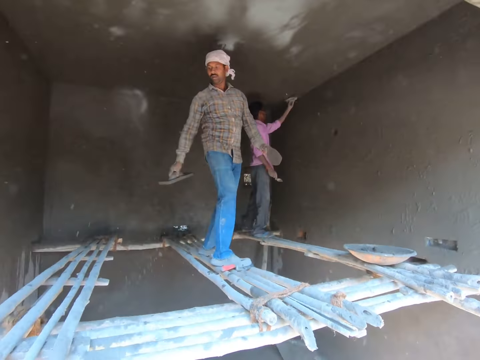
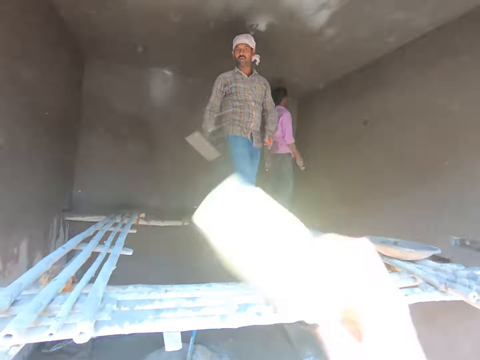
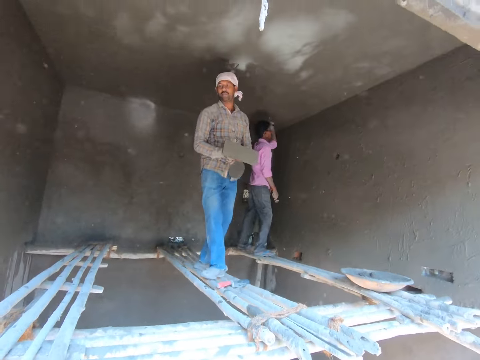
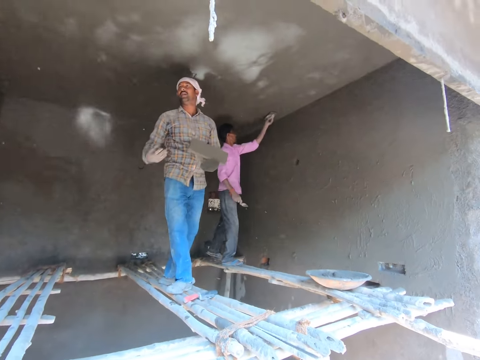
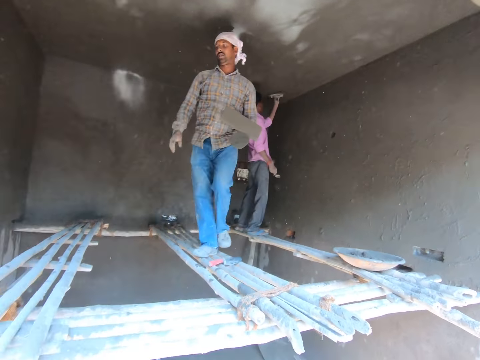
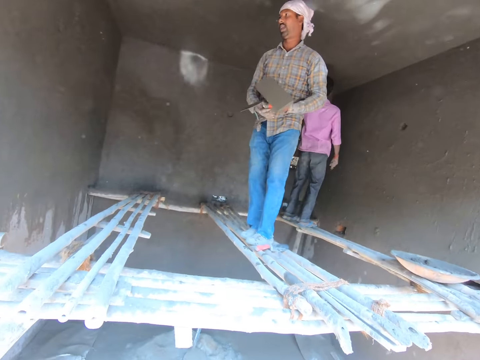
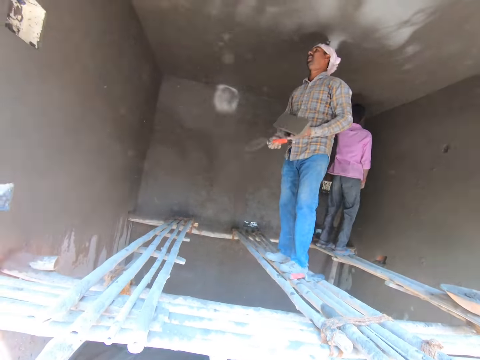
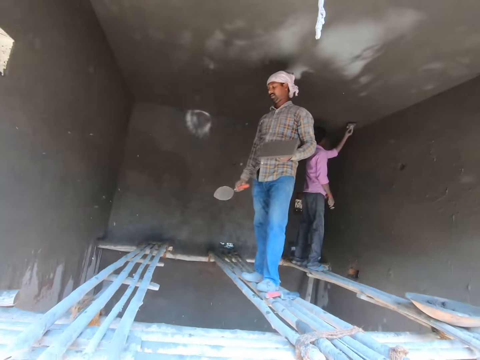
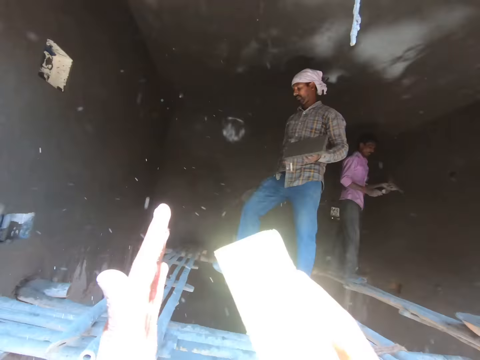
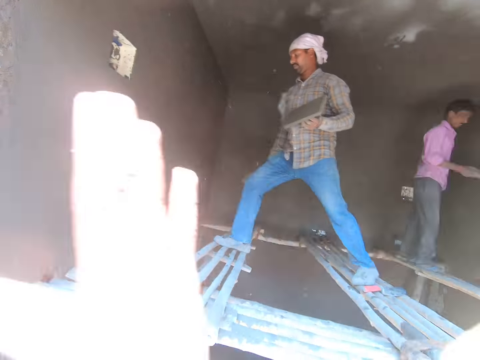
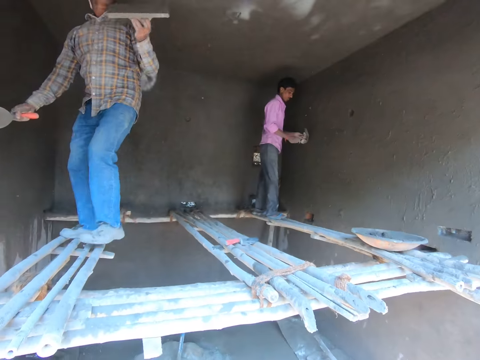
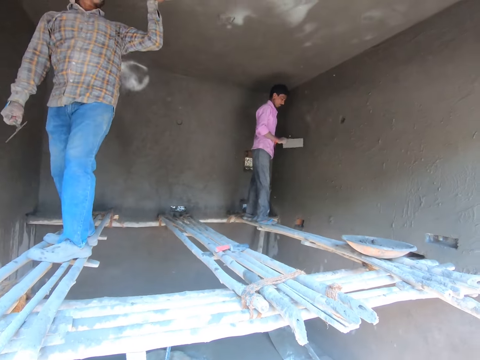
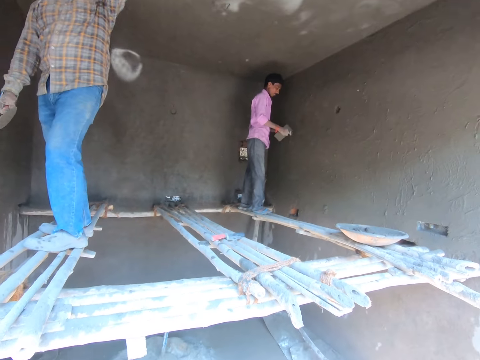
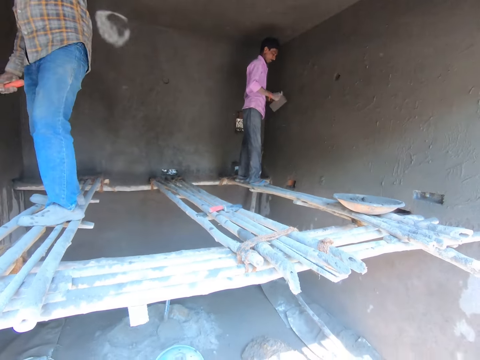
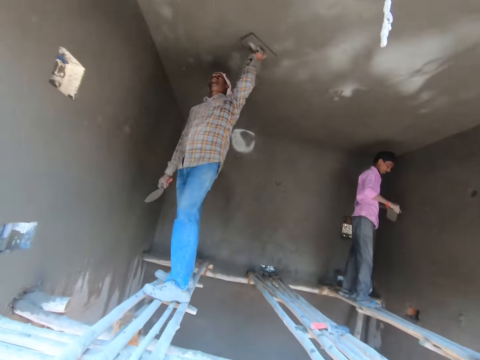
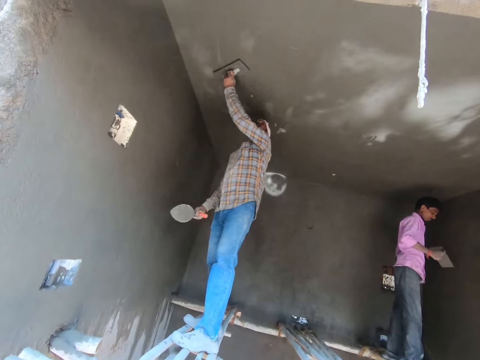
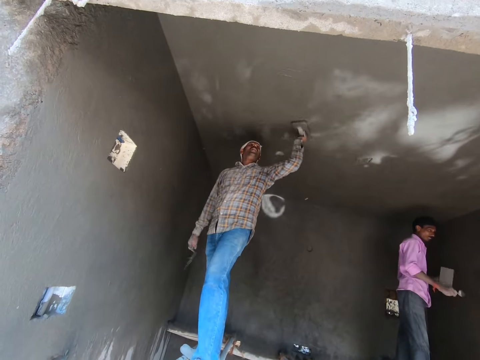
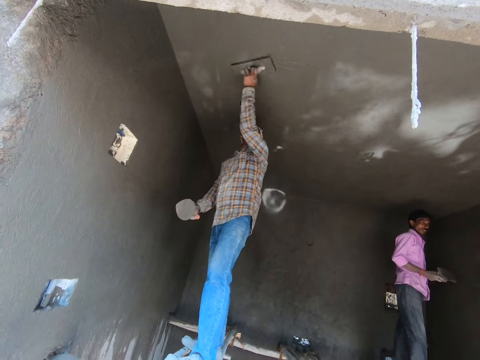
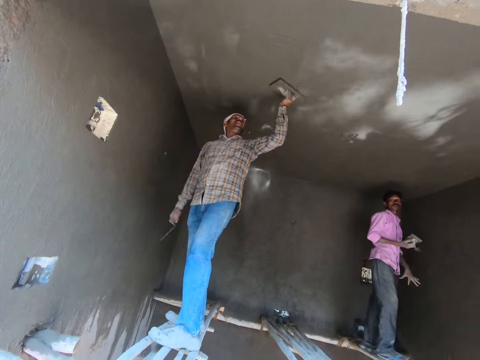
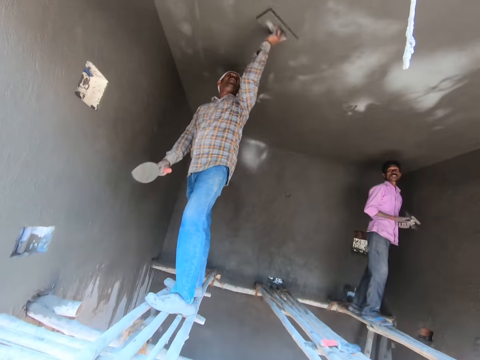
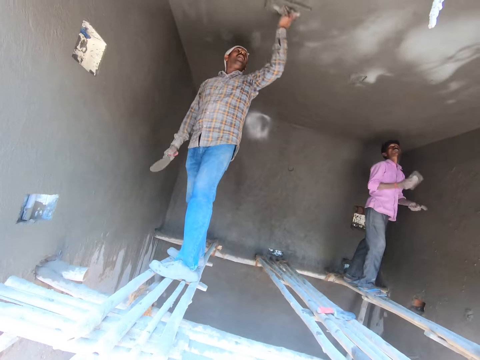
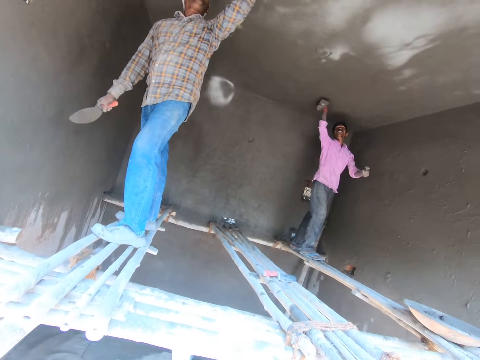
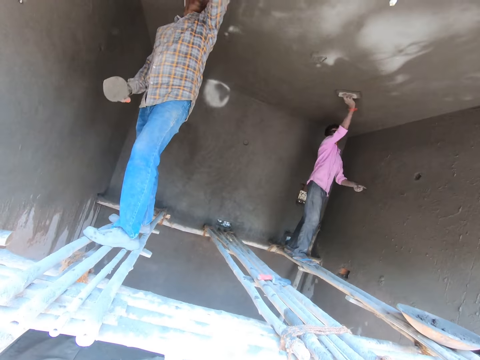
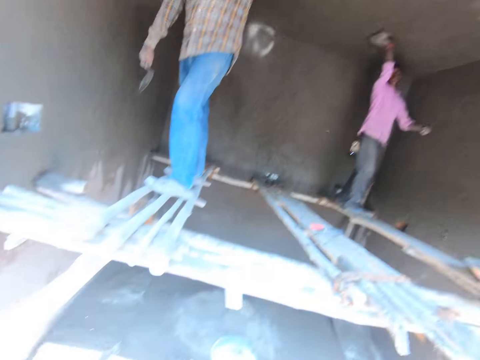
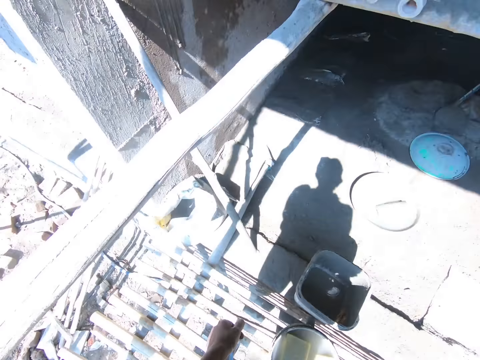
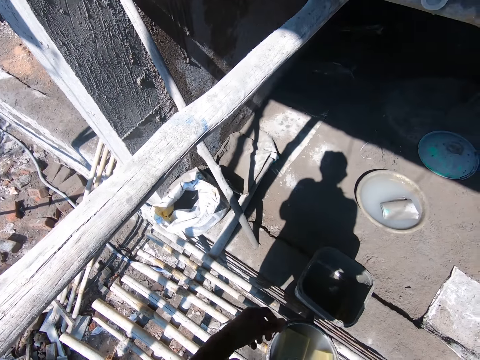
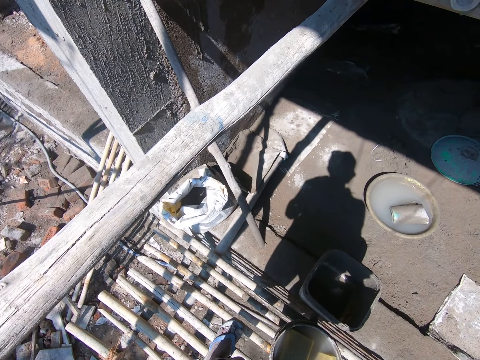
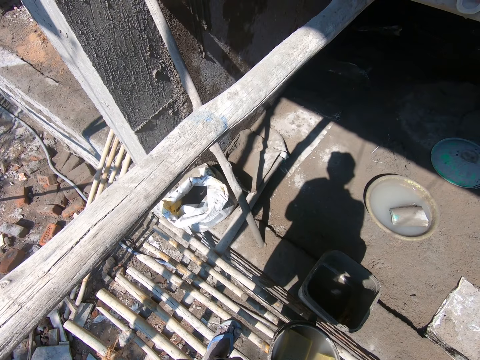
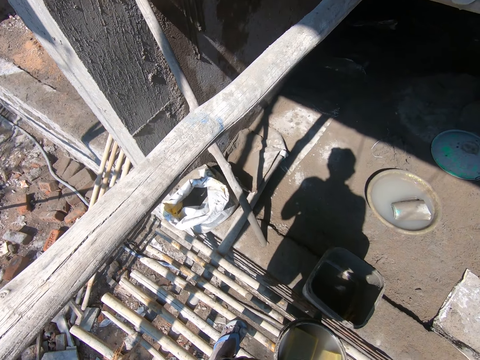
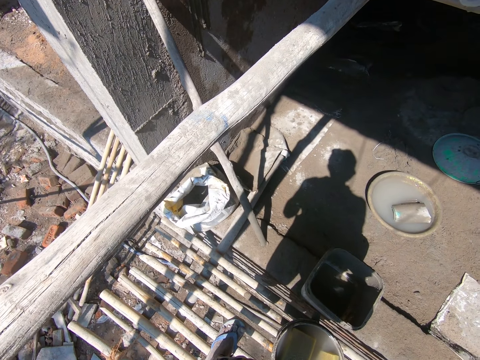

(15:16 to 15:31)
The camera wearer moves a sponge. They sprinkle water on the building. They hit the sponge with a hand. A man smoothens the wall with a hand float. The camera wearer stares at the man. The man levels the ceiling. The camera wearer stares at the floor. They look around.

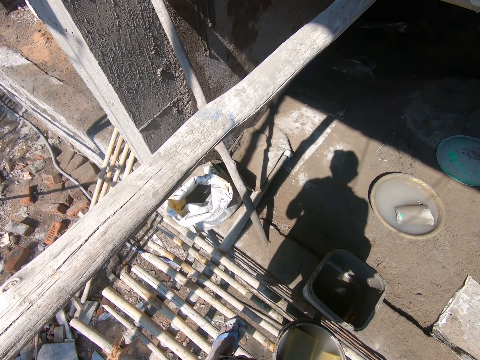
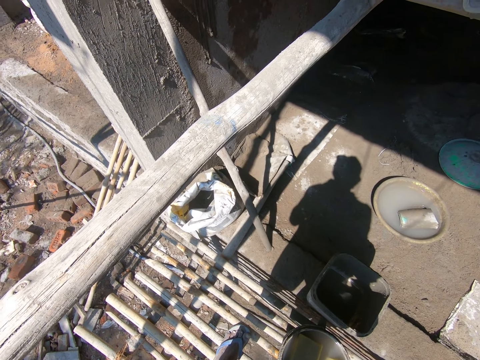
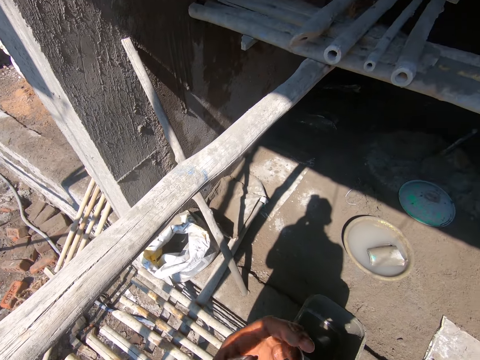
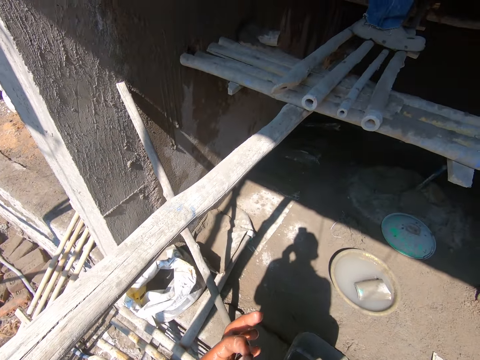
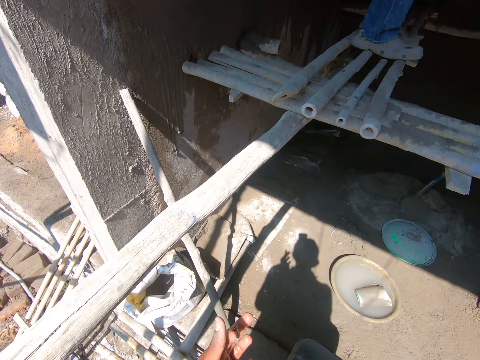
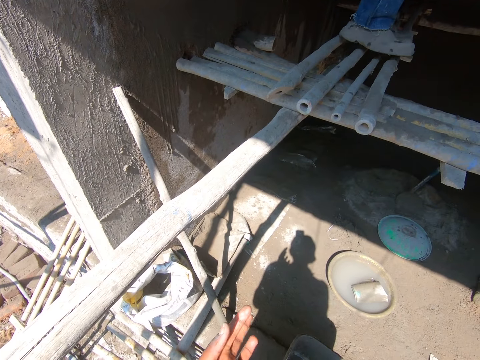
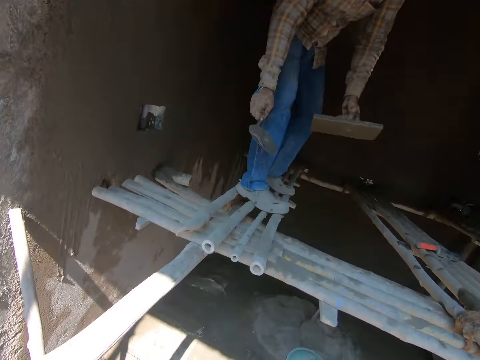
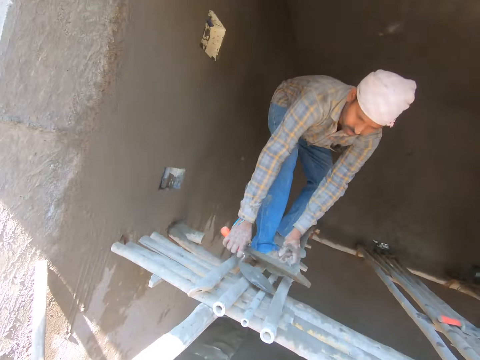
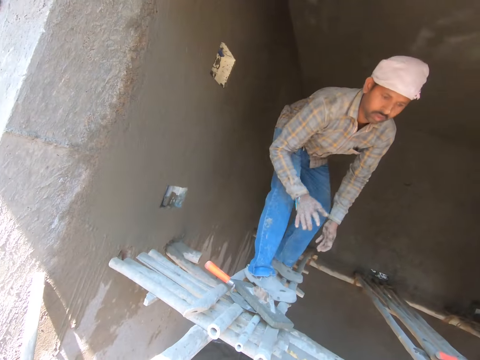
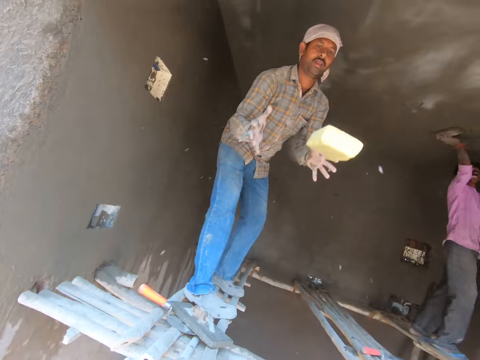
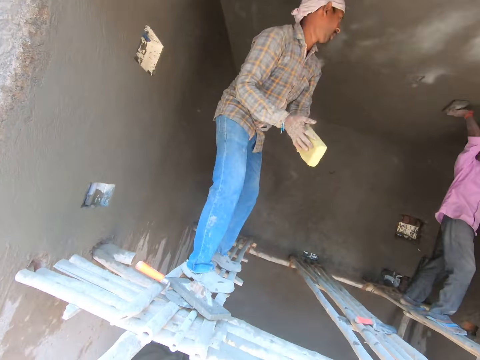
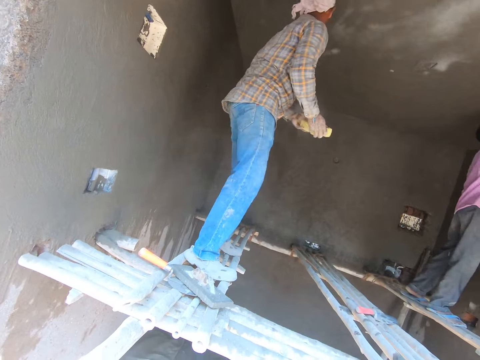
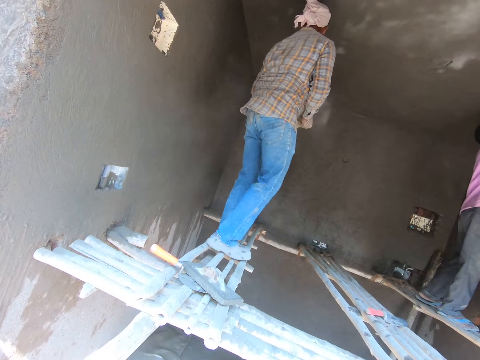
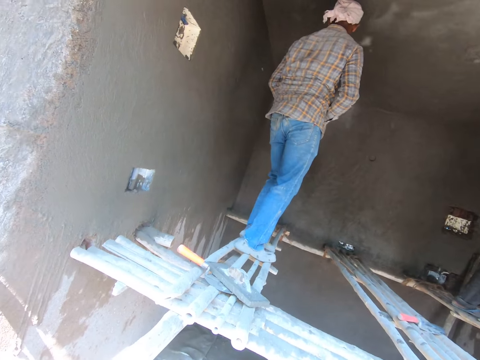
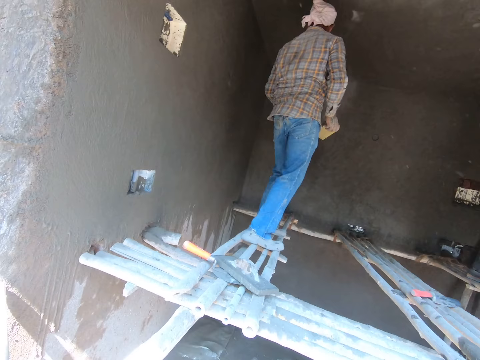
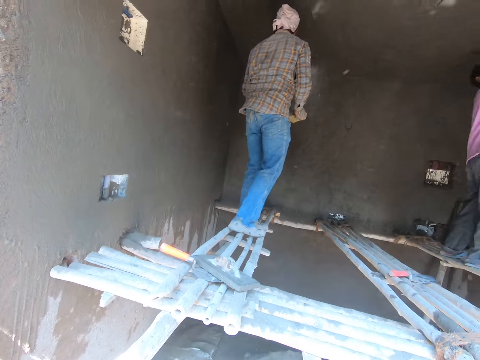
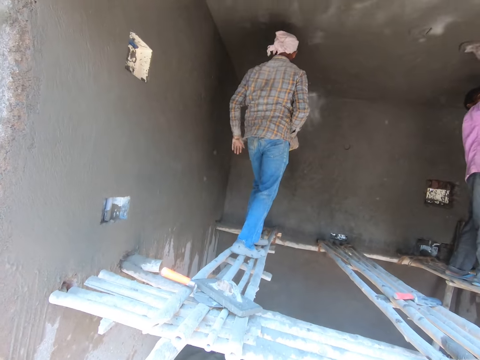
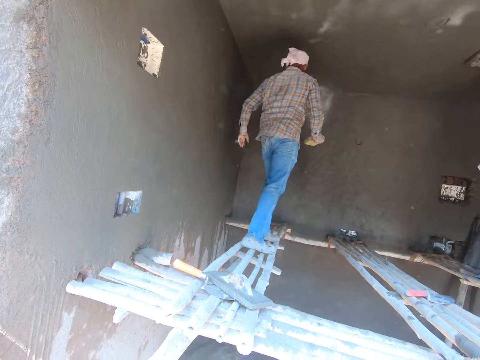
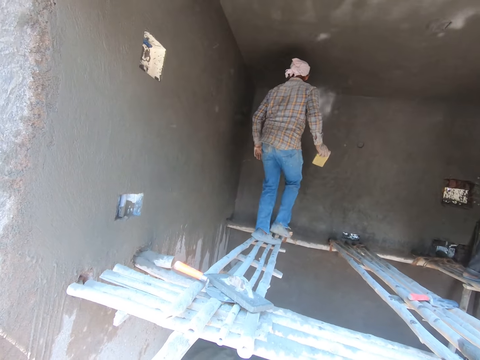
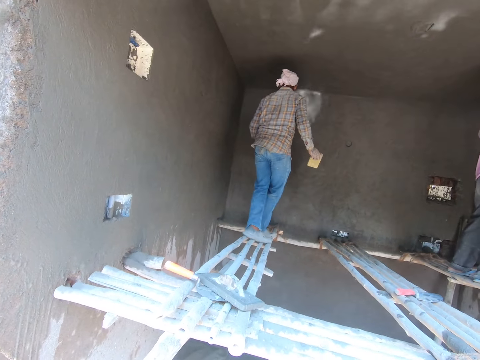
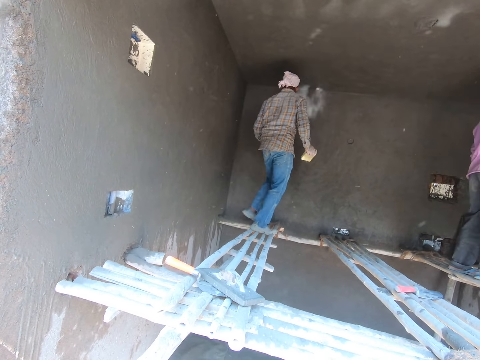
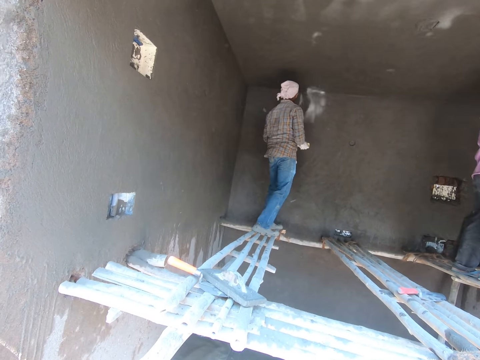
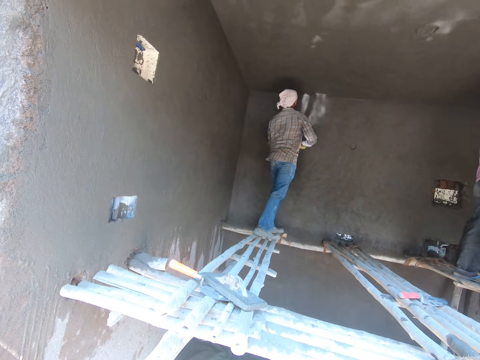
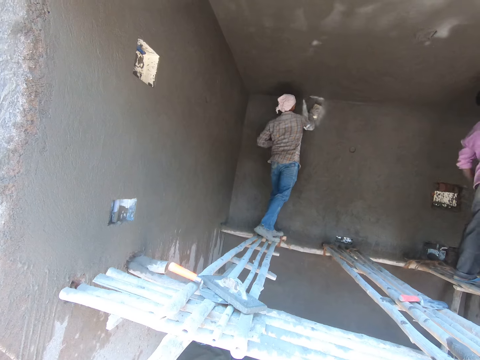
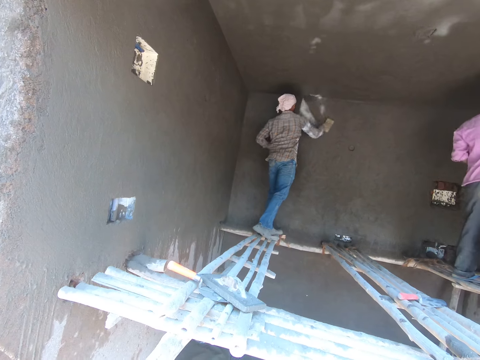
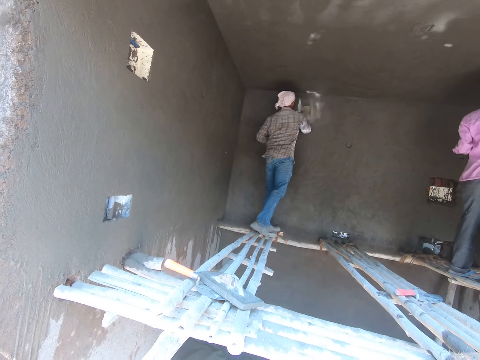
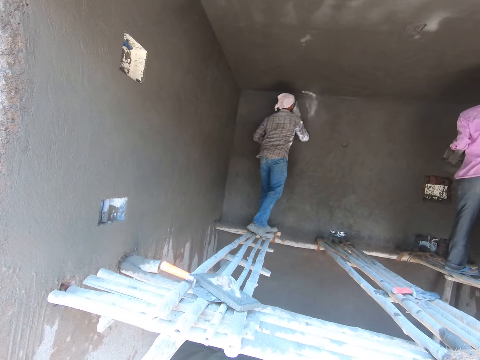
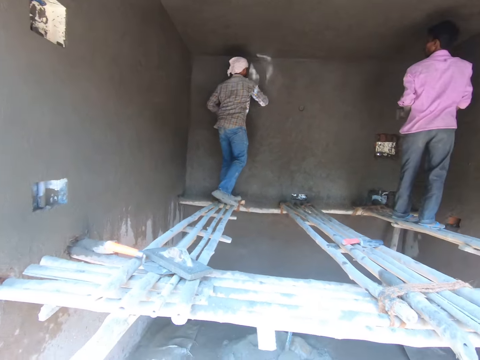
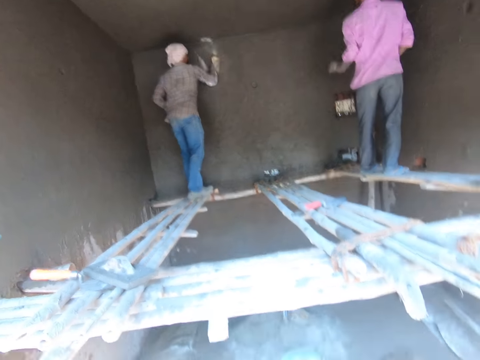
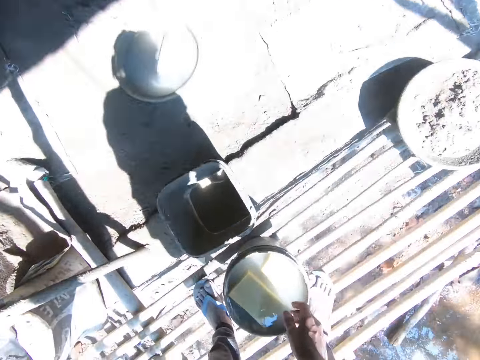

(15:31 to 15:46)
The camera wearer moves a hand. A man puts down a hand float and a trowel and wipes hands. The camera wearer throws the sponge to the man. The man holds the sponge with hands, walks on the scaffolding, and walks towards a wall. The man wipes the wall with the sponge.
